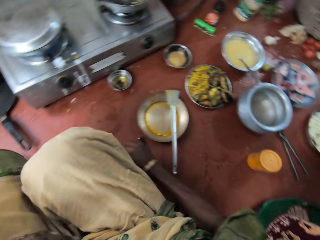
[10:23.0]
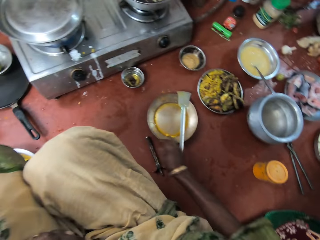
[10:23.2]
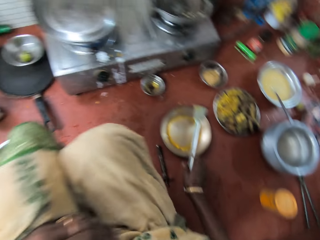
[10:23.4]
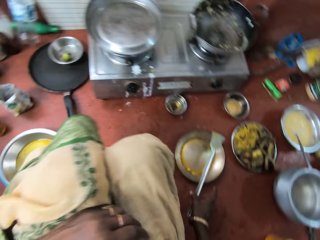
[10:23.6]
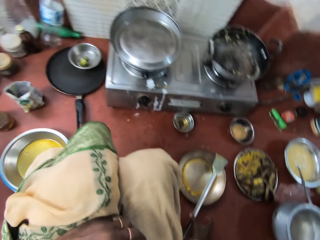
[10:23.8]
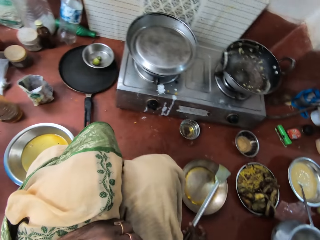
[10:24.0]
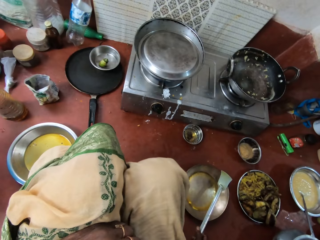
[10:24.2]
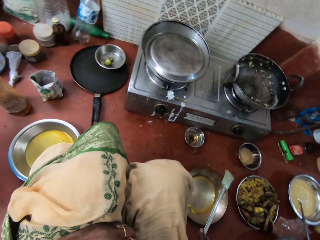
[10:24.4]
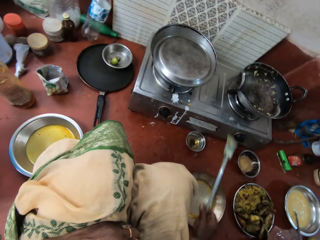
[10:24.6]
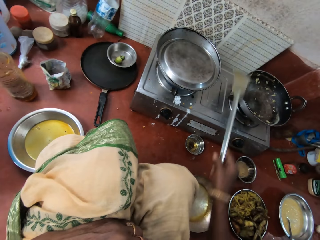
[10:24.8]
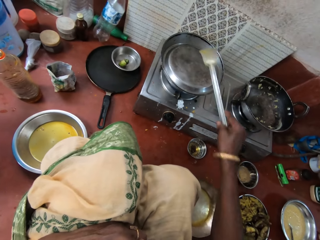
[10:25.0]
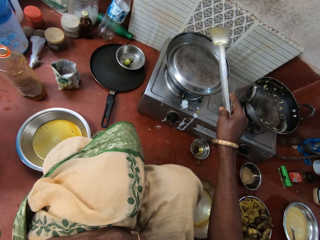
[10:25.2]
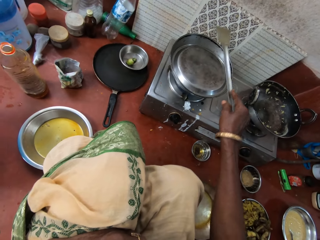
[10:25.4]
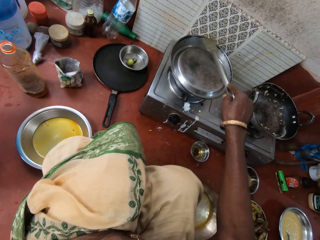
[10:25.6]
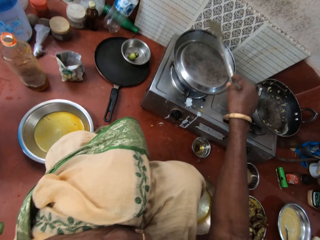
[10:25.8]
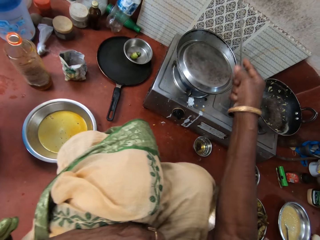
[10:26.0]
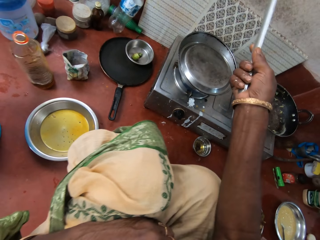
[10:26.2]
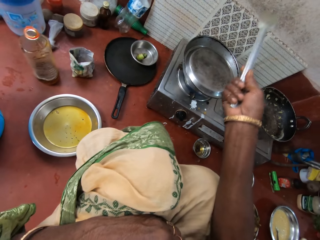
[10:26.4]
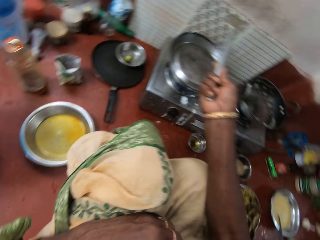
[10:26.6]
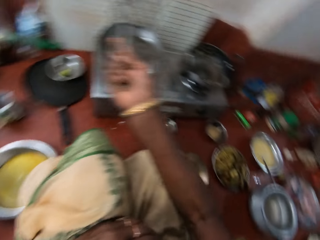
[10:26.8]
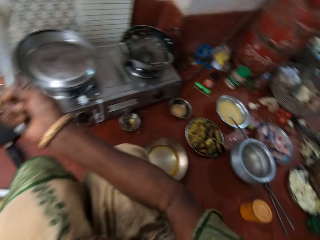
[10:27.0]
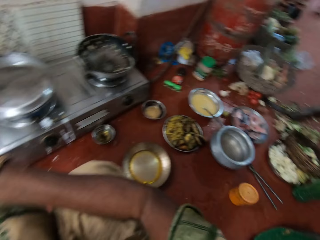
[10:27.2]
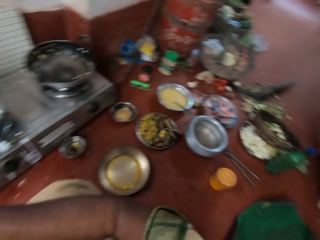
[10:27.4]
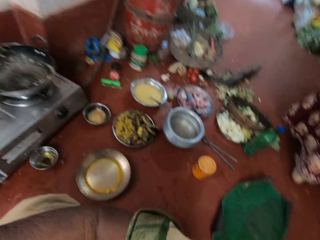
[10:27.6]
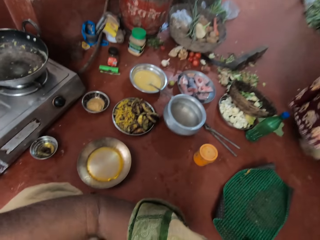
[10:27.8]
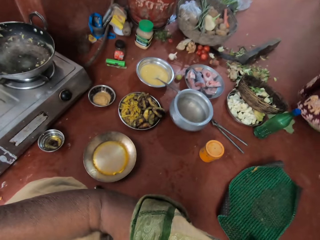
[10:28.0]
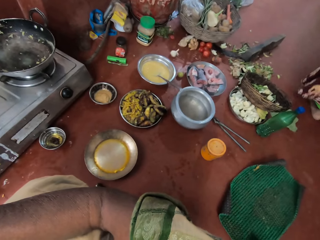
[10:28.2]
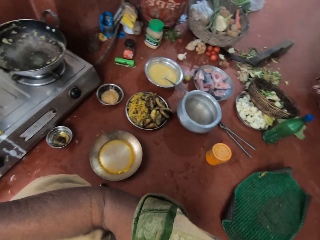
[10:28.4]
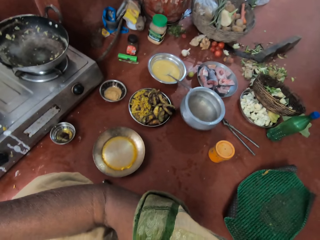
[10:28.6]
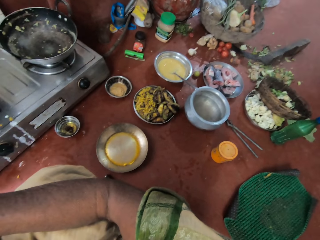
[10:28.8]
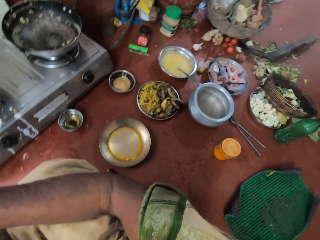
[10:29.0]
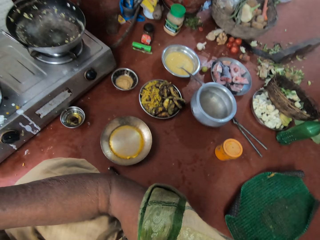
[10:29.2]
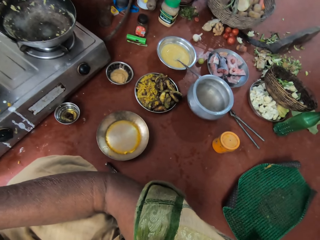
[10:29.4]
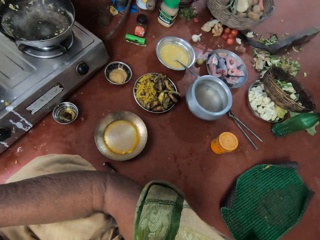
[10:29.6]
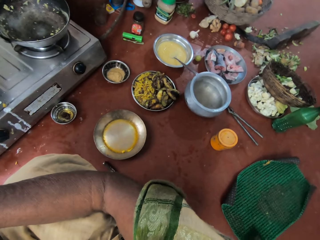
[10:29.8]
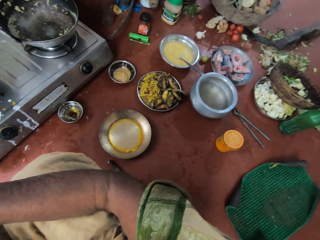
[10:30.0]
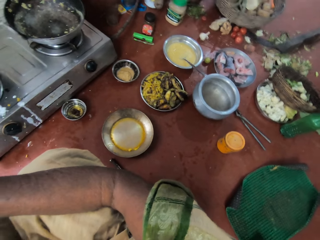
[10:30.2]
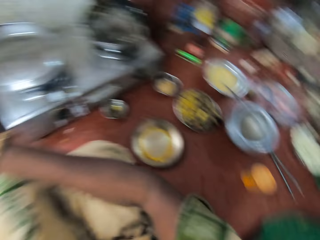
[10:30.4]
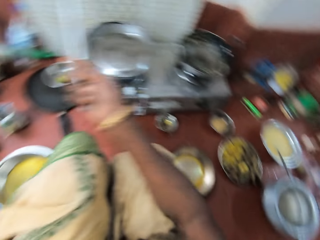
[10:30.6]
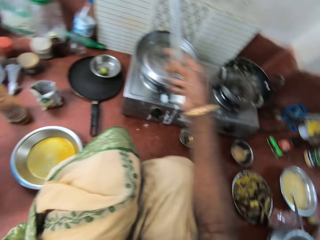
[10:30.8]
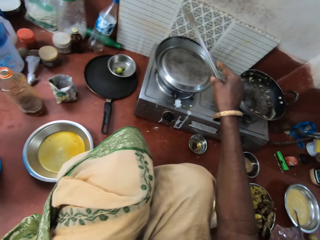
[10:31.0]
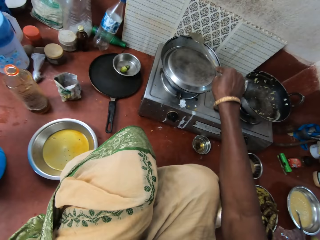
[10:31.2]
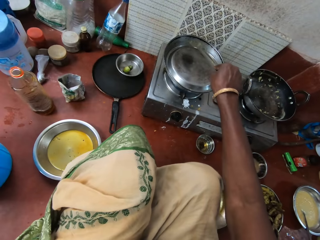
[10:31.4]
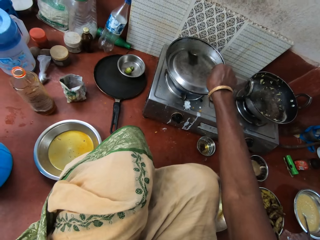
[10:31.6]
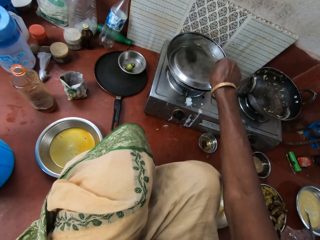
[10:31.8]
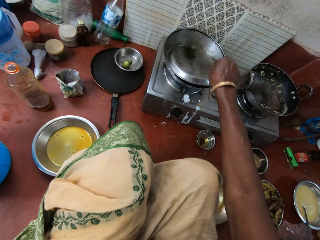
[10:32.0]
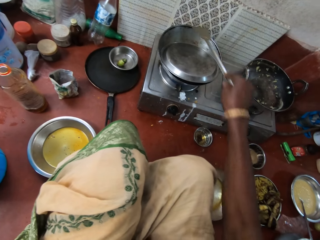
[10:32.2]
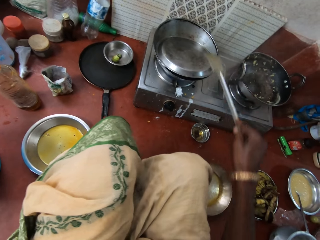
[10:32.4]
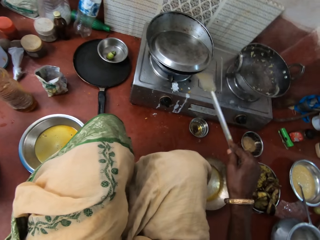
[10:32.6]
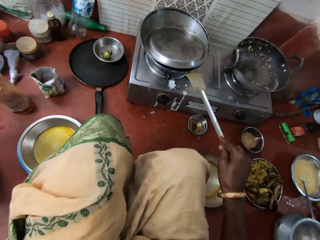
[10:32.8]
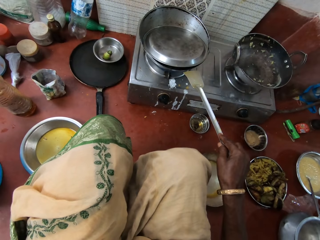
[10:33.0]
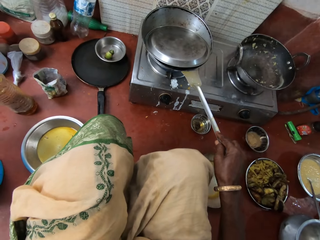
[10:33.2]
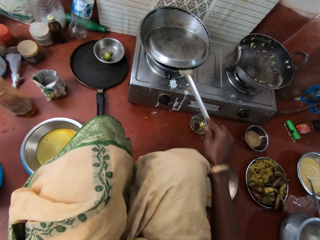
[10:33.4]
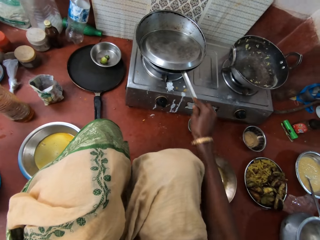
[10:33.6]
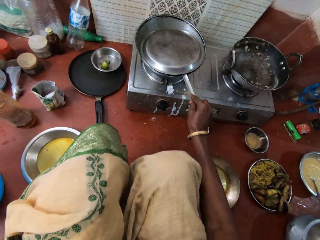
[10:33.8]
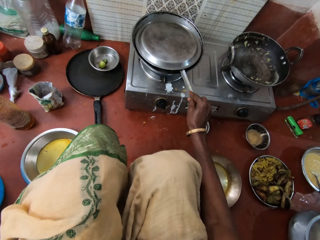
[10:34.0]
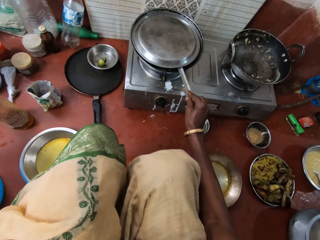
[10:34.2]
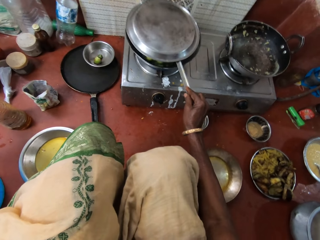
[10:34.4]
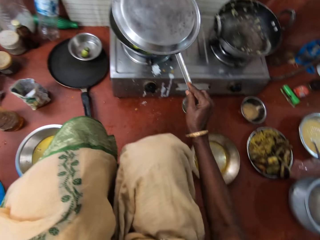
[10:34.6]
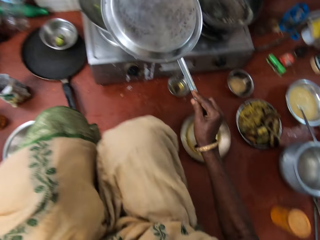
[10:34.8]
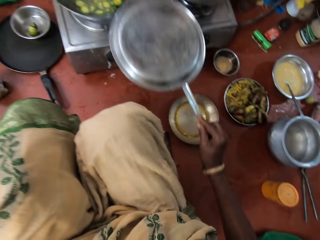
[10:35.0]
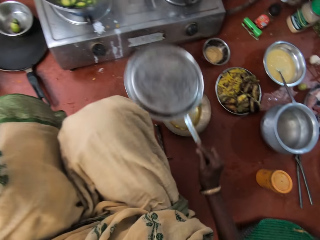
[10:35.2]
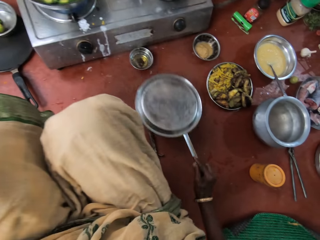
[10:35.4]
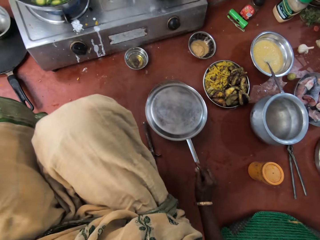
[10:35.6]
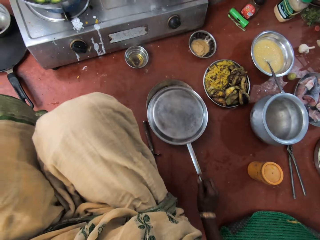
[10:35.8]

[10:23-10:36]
The camera wearer picks up the turner spoon from the pan on the floor with her right hand. She hits the turner spoon on the lid with her right hand. She lifts the lid from the pan on the cooker with the turner spoon.

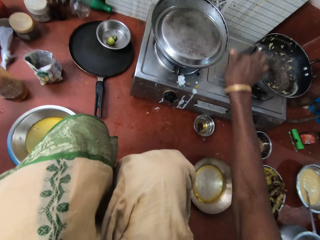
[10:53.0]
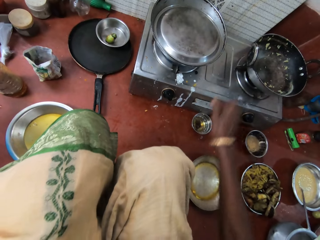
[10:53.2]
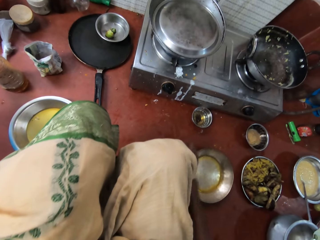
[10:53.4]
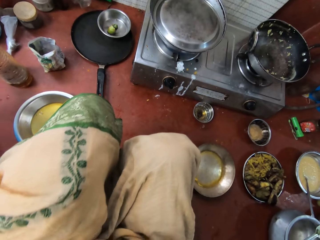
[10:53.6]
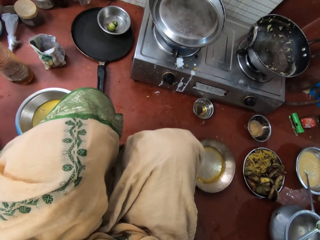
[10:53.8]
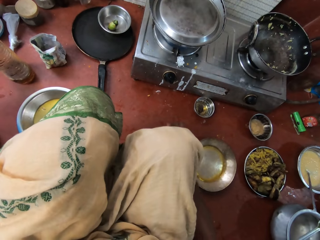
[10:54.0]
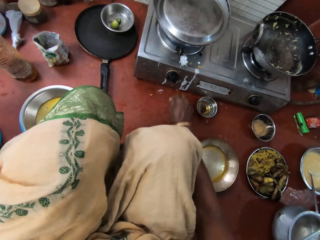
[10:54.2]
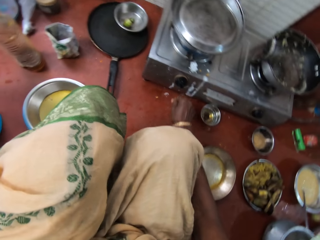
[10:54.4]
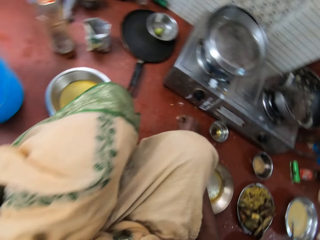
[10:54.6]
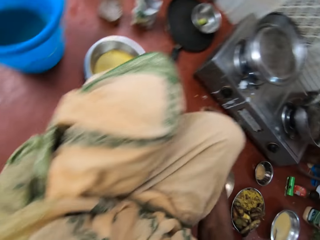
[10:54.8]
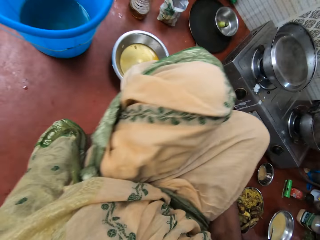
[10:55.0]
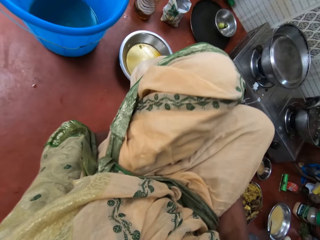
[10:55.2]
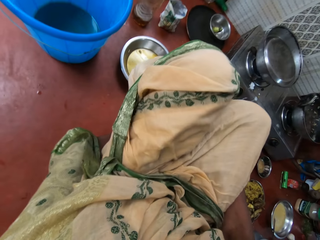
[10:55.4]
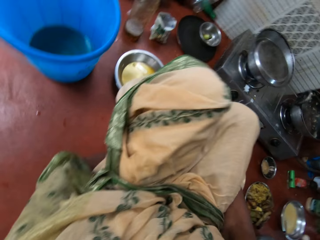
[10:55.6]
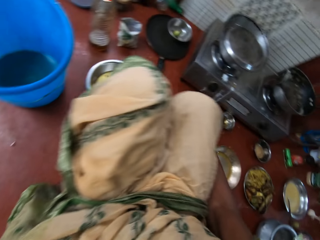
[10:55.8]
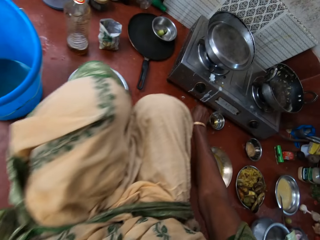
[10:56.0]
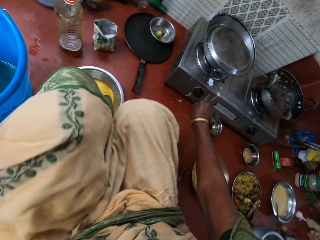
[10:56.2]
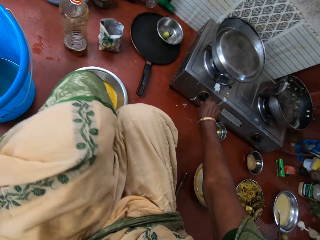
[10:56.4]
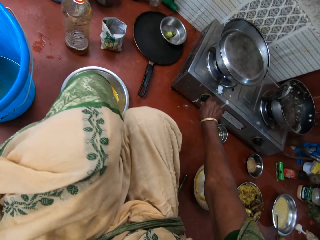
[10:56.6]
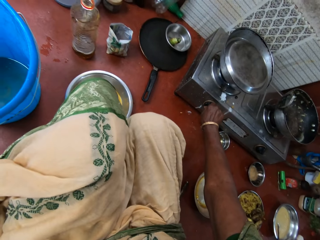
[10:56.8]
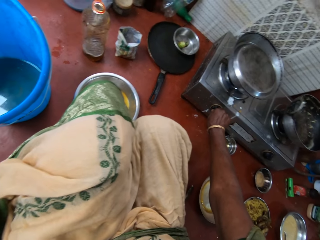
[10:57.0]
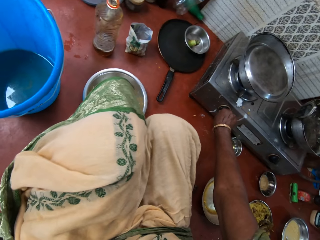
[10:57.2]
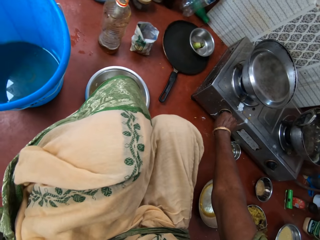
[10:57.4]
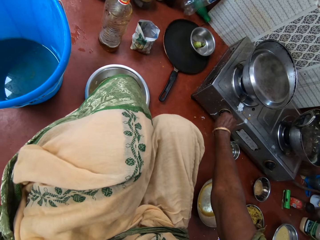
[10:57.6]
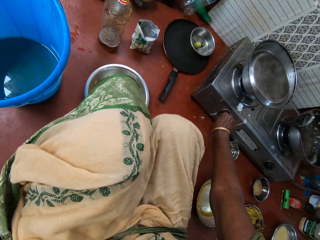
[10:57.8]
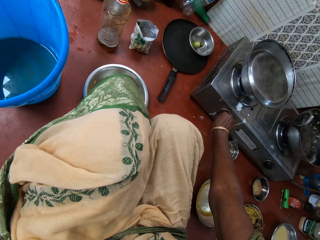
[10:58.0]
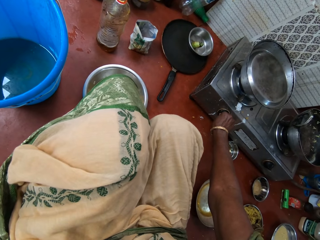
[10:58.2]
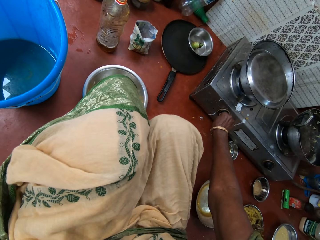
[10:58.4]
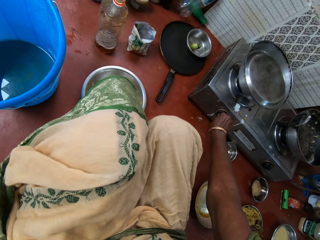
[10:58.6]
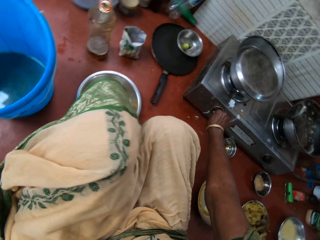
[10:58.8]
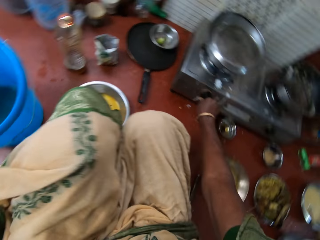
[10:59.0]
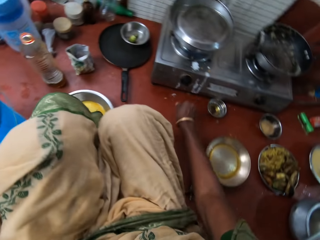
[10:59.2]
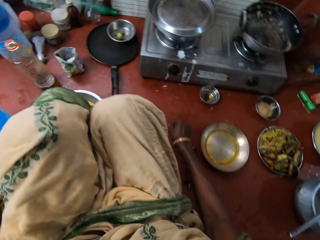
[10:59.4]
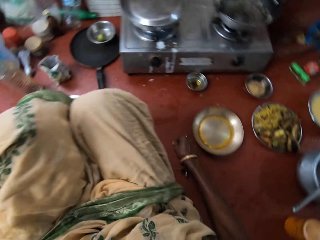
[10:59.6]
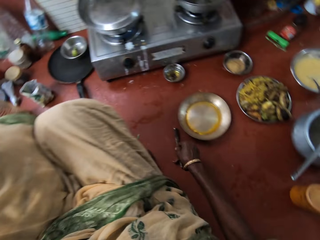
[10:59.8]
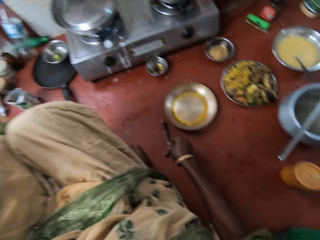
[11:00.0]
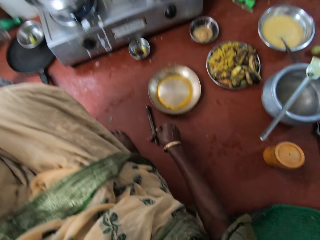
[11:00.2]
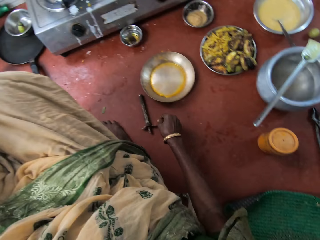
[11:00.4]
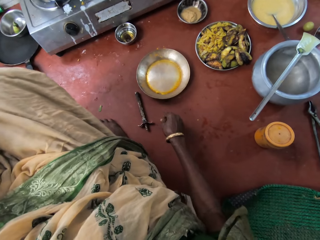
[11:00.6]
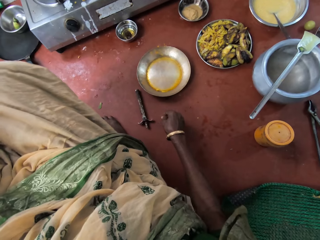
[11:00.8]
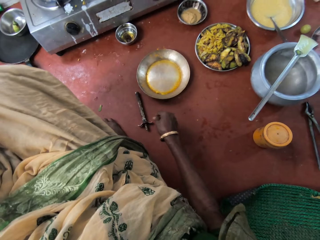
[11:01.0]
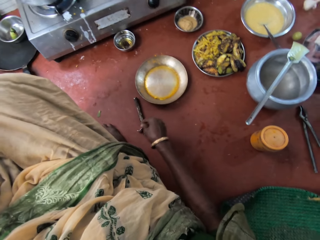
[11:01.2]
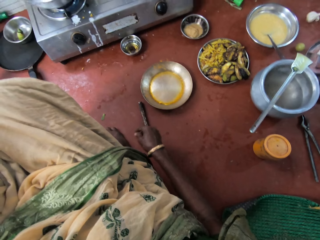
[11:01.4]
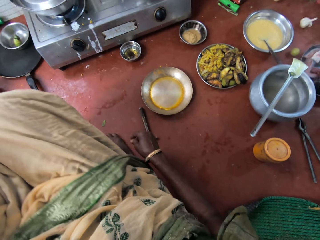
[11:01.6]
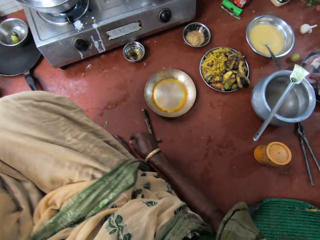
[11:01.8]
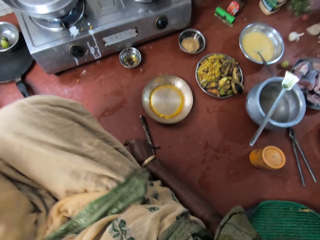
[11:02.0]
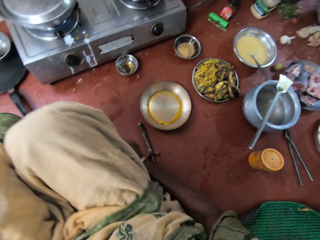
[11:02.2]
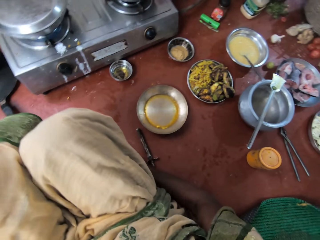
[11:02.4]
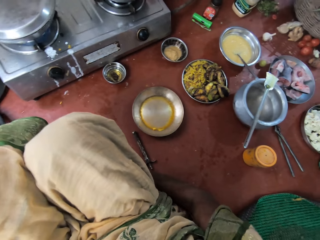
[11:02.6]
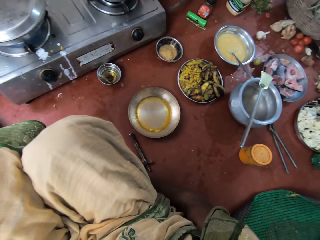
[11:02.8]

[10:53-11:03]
The camera wearer covers the pan on the cooker with the lid. She adjusts the cooker switch with her right hand. She stares in the kitchen.
